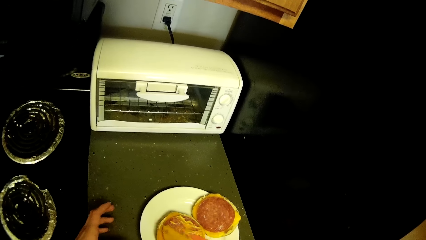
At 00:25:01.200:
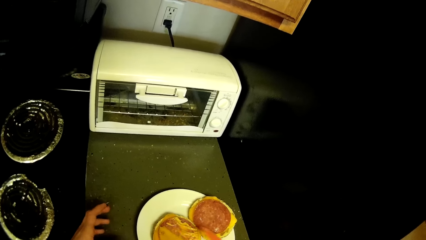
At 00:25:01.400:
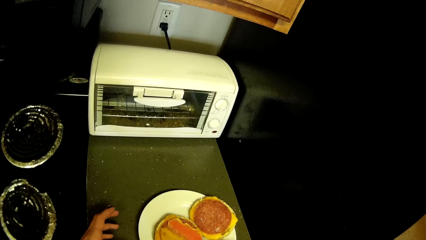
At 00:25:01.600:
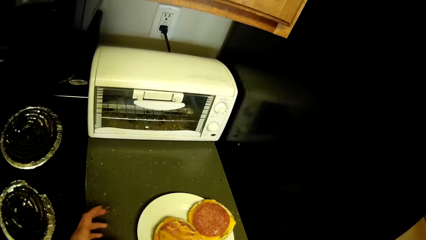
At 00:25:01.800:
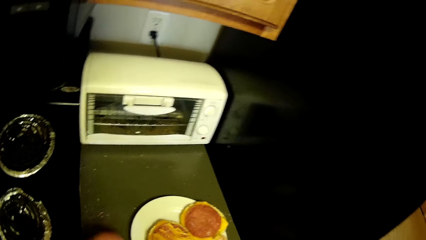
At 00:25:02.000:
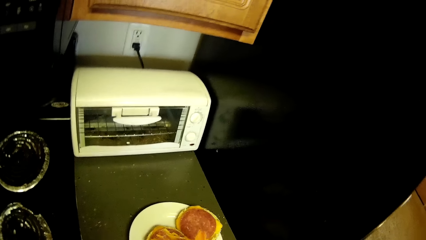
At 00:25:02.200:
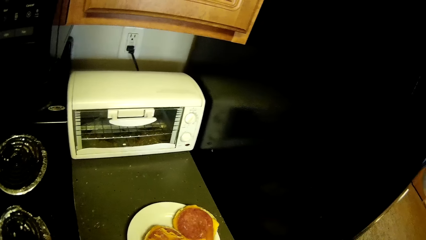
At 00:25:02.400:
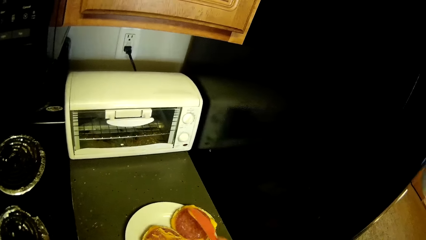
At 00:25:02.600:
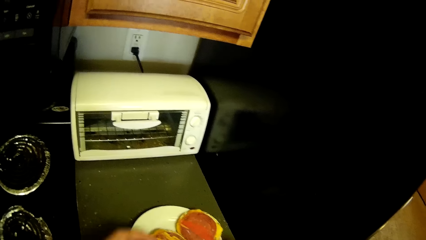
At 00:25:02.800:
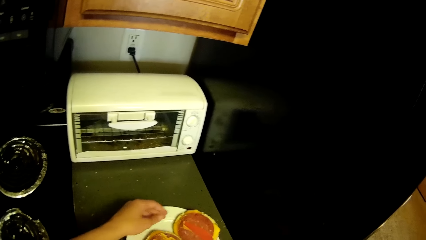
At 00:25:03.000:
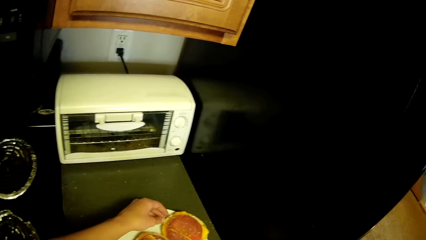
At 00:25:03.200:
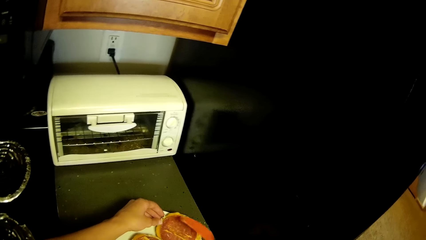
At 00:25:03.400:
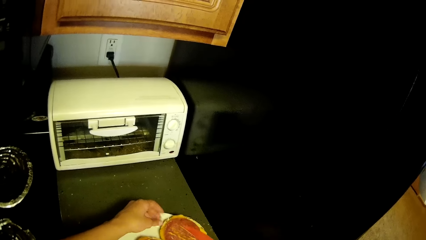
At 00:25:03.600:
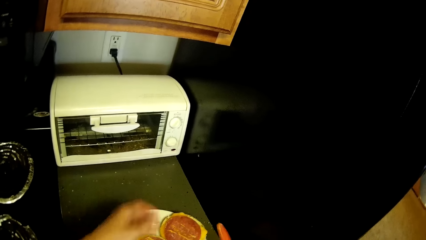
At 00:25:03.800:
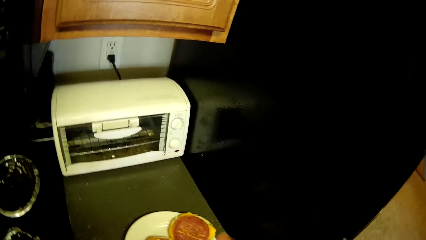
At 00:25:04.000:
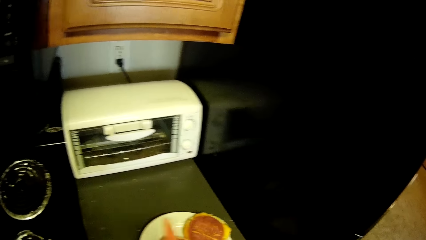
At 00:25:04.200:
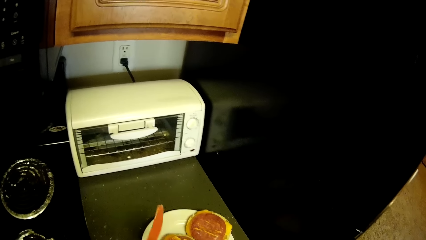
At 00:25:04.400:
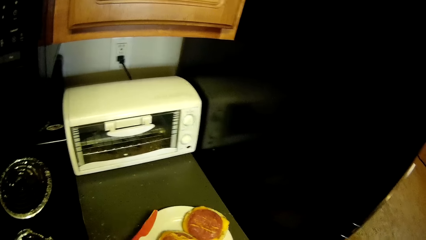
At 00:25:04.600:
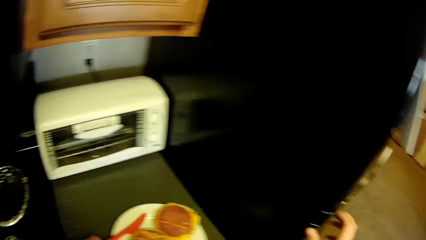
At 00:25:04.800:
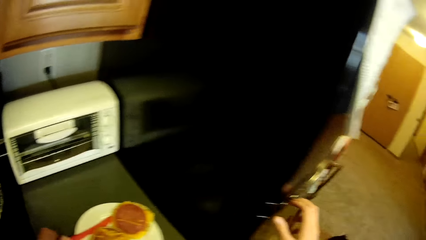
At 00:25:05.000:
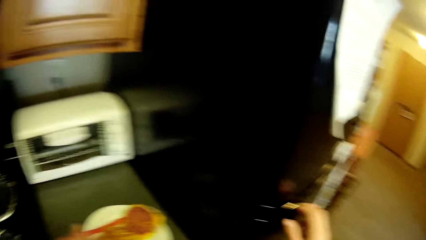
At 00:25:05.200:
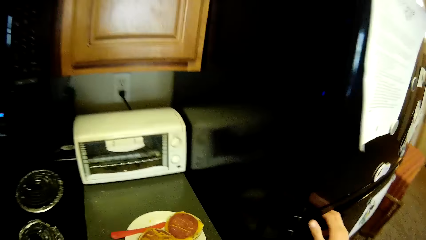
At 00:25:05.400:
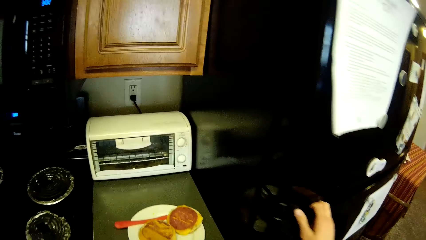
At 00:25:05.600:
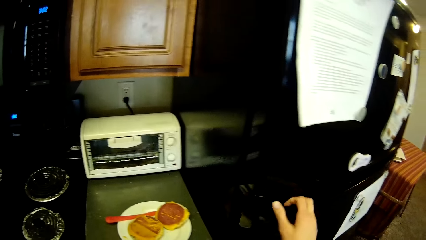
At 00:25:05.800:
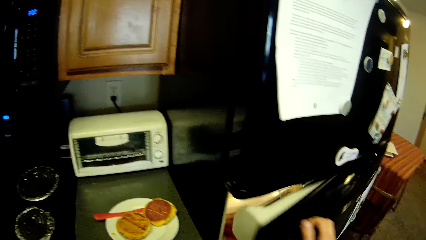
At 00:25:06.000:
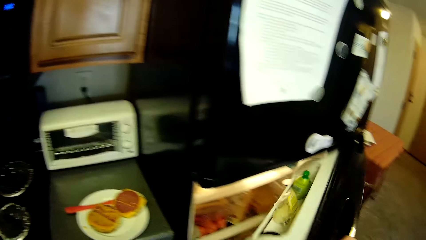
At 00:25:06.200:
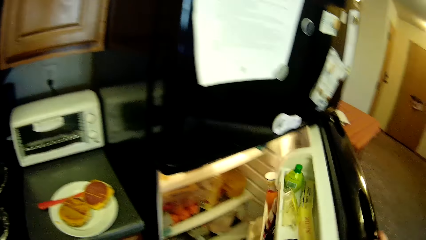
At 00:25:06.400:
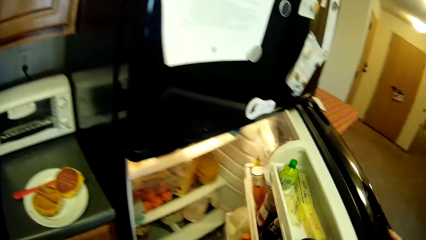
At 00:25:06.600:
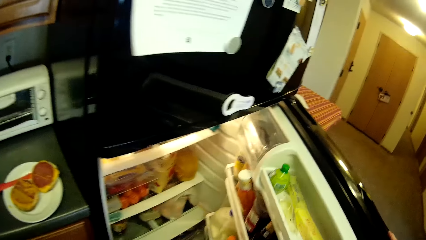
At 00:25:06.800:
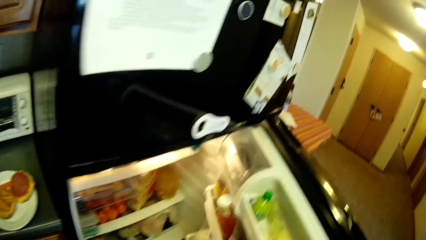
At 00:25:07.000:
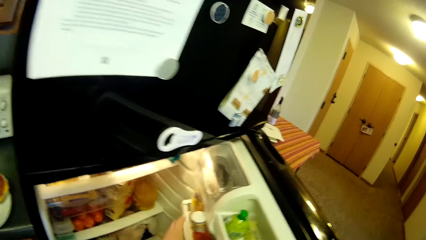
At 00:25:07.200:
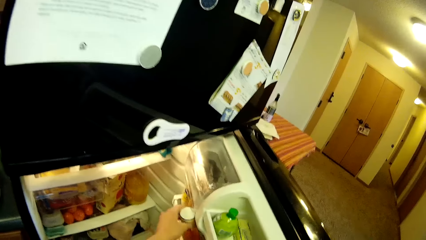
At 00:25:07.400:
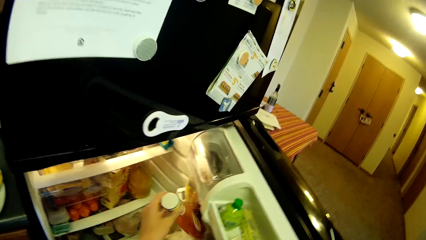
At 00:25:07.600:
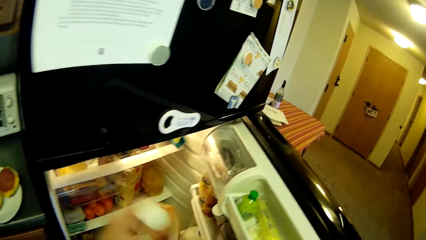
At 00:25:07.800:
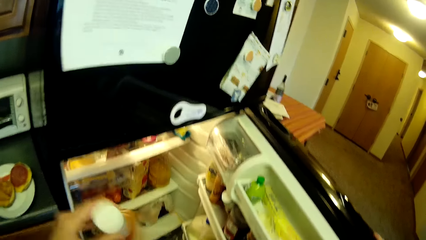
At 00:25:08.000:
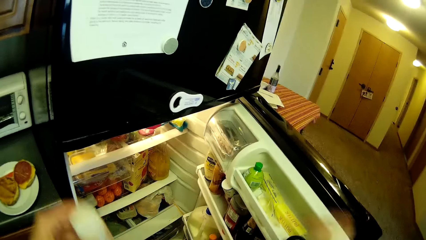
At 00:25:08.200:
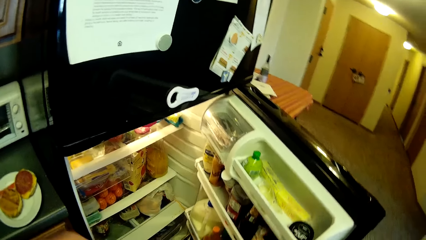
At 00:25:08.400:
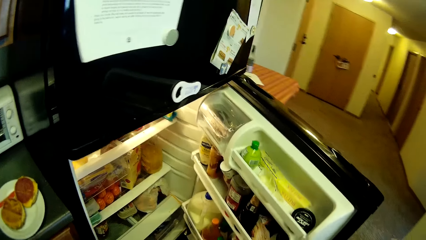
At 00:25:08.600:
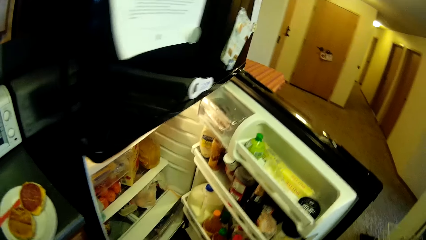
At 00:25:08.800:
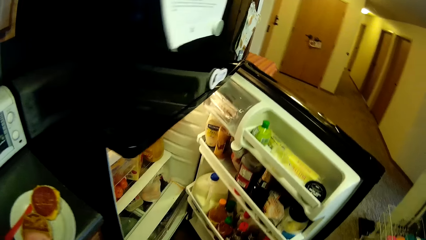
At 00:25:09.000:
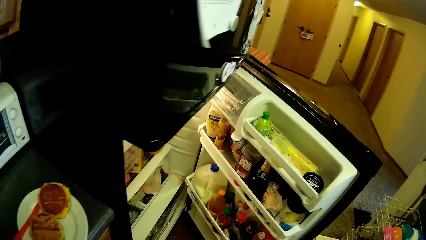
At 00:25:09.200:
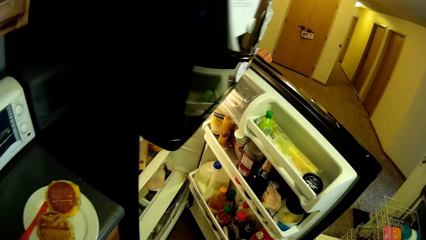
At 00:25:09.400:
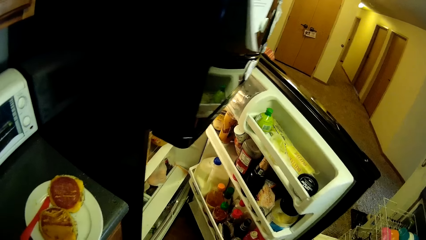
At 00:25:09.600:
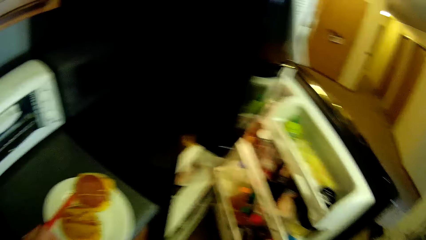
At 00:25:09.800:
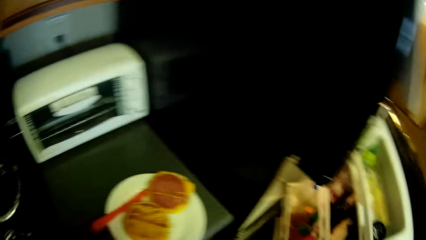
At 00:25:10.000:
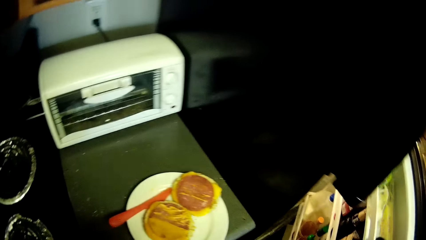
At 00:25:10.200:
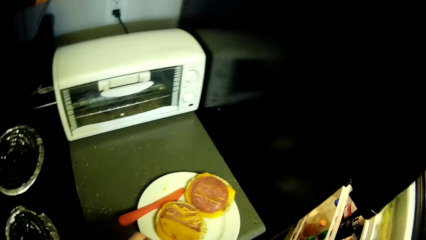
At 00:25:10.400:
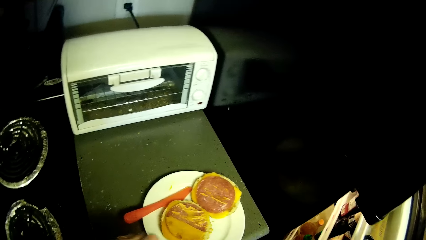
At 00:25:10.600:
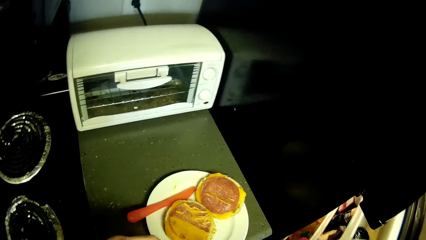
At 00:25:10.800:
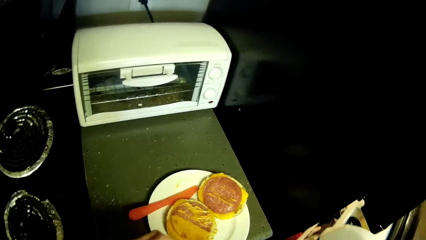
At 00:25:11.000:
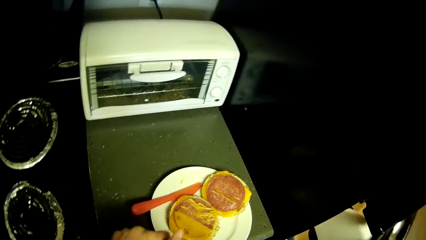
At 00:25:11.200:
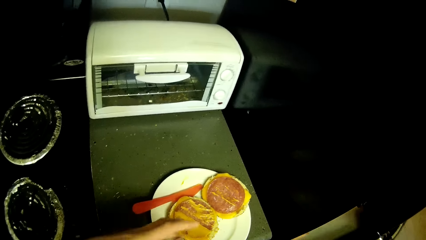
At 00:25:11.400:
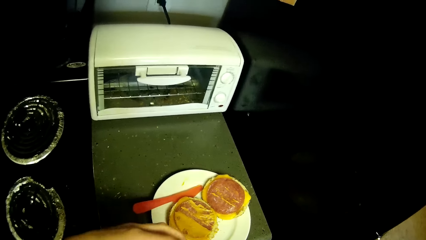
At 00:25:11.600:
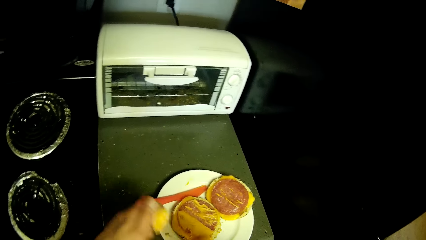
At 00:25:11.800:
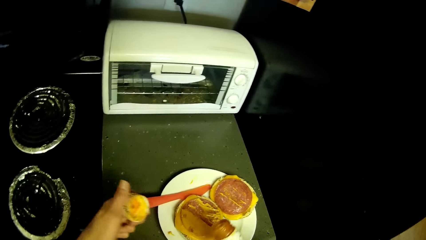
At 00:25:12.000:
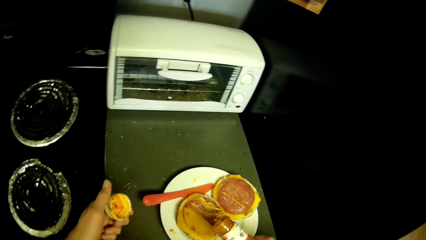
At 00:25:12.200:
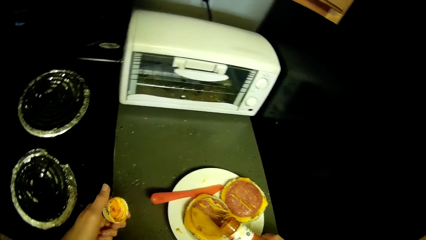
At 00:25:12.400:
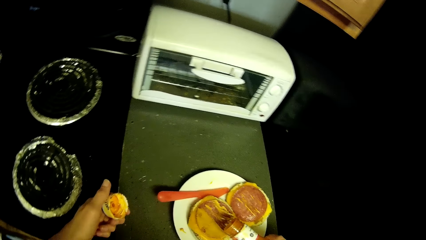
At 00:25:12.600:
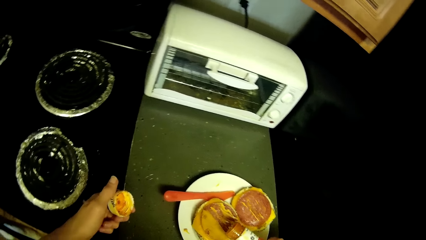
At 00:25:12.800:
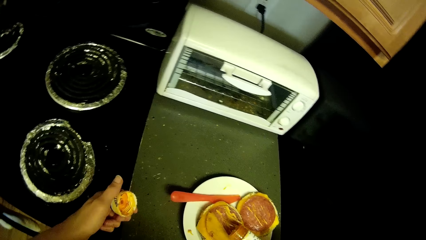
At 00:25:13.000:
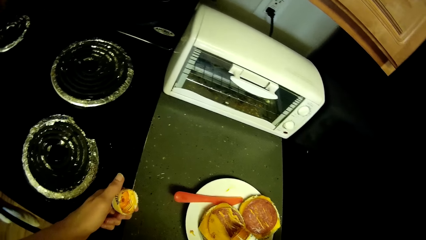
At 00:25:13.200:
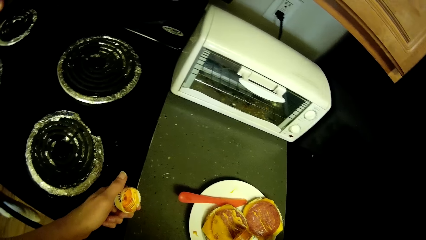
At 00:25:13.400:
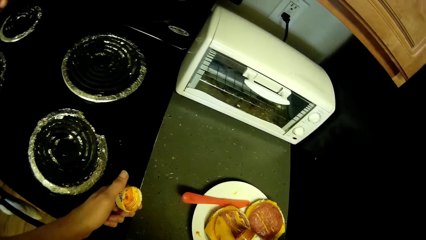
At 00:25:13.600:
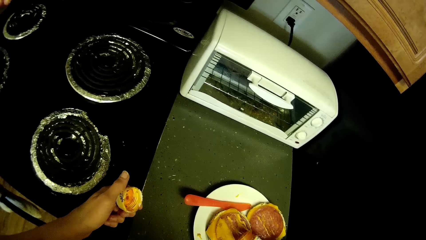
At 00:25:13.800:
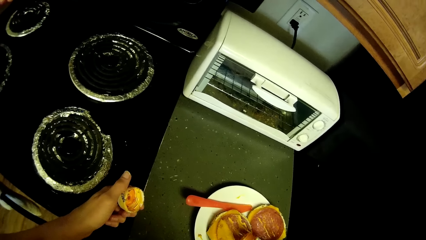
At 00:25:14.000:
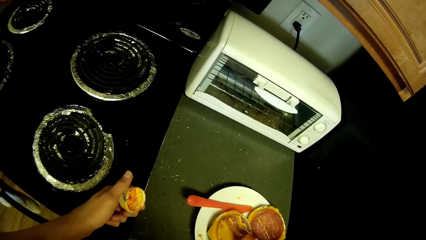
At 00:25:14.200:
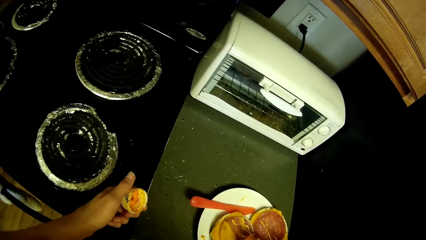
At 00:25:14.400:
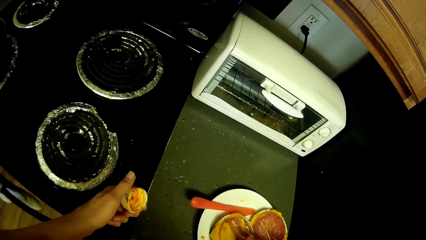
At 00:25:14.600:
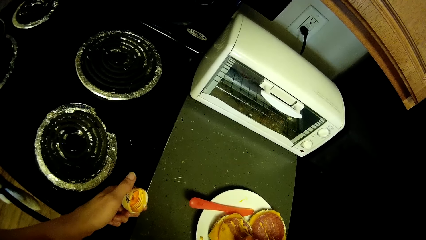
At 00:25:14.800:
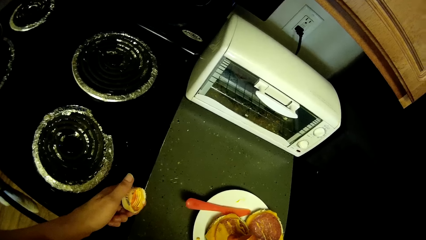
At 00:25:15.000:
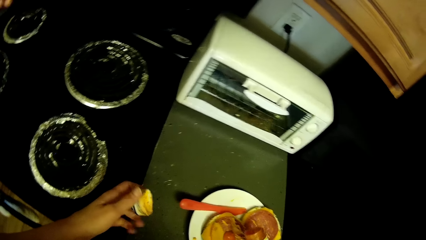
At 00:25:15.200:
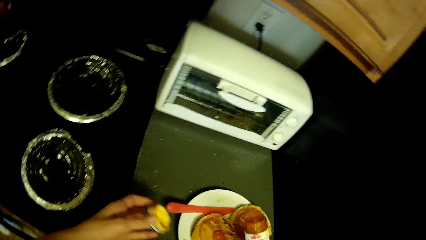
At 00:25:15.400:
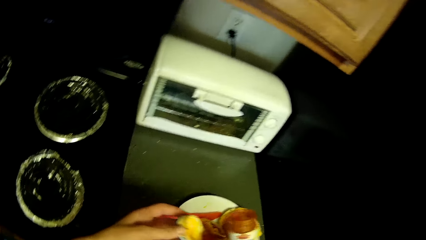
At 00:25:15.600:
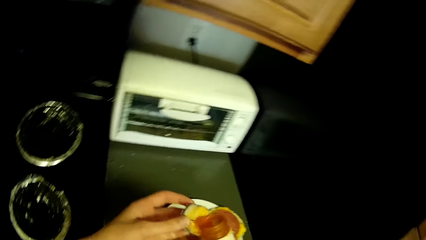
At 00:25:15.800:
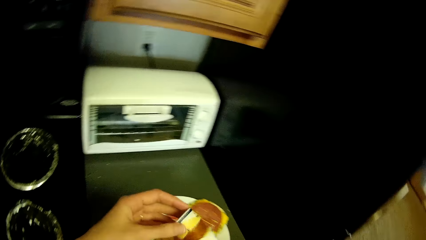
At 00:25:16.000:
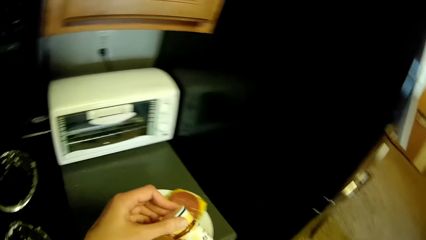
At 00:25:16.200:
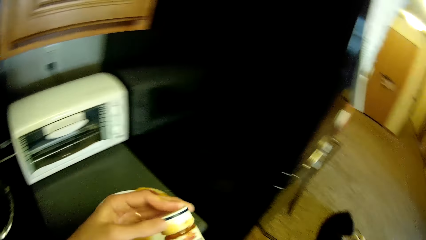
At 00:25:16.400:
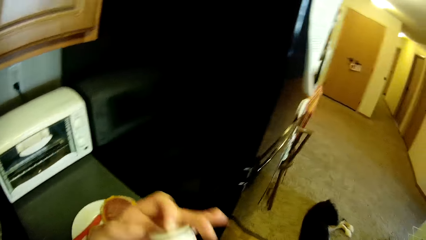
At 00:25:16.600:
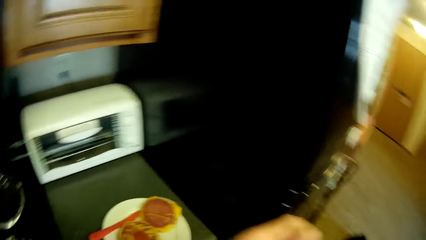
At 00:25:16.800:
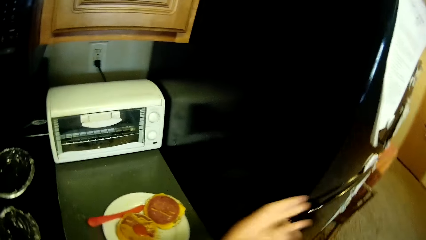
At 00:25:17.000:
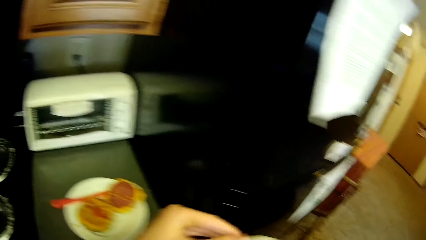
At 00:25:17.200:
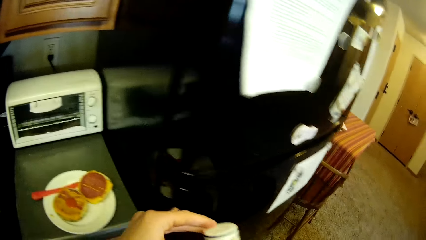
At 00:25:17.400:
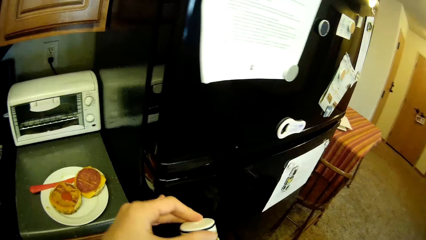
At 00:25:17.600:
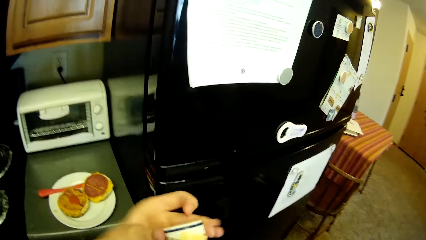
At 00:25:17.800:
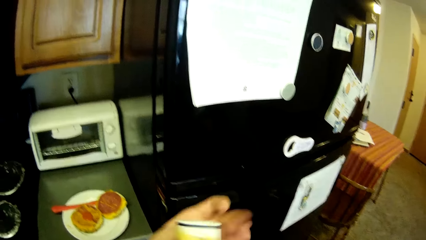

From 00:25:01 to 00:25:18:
The camera wearer drops the plastic spoon on the plate. They open the refrigerator with the right hand. They take out another container from the side compartment of the refrigerator with the left hand. They shake the container with the right hand. They close the refrigerator with the right hand. They take off the container lid with the left hand. They apply sauce from the container to the pizza. They close the container with the lid.
